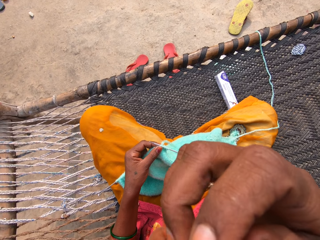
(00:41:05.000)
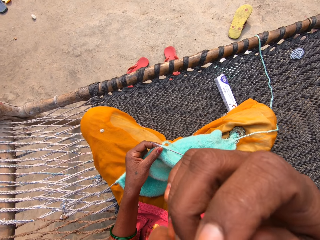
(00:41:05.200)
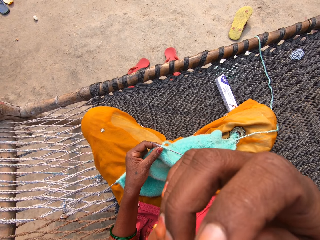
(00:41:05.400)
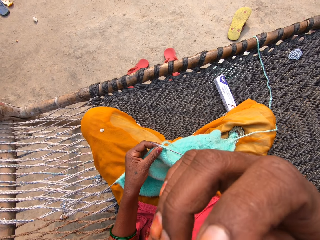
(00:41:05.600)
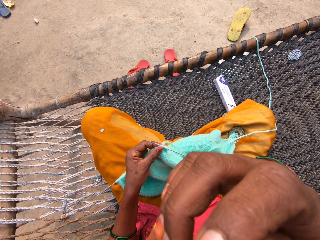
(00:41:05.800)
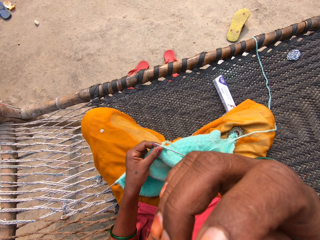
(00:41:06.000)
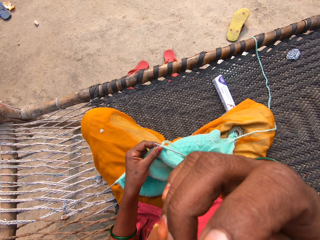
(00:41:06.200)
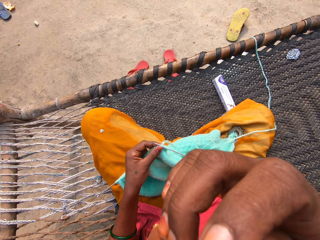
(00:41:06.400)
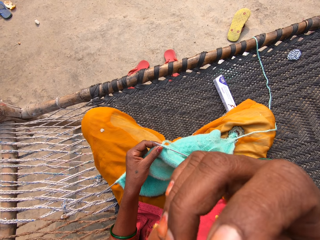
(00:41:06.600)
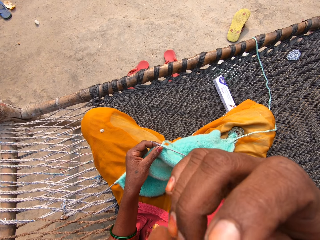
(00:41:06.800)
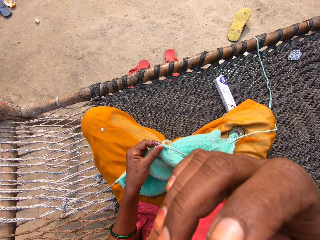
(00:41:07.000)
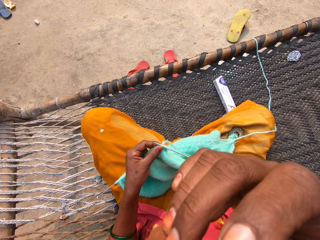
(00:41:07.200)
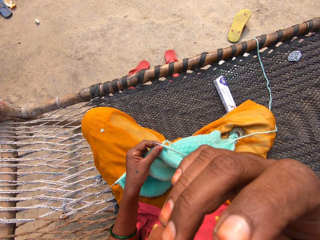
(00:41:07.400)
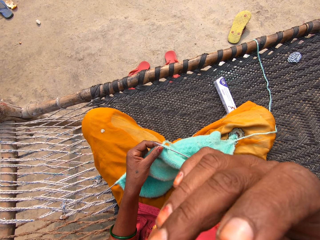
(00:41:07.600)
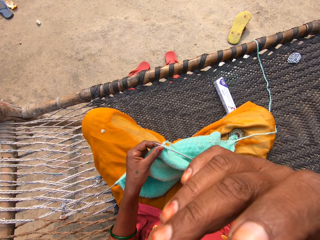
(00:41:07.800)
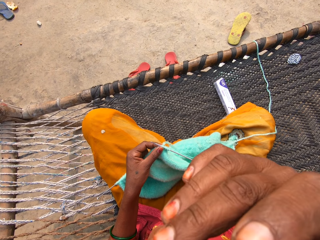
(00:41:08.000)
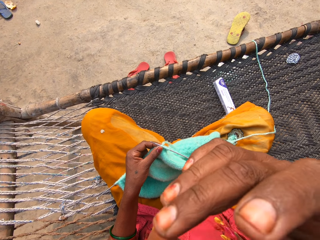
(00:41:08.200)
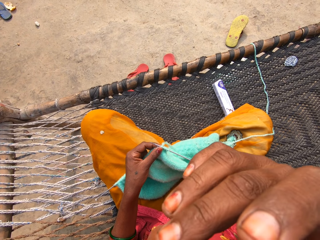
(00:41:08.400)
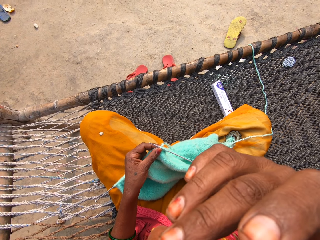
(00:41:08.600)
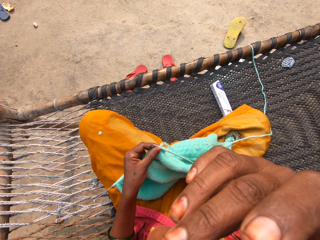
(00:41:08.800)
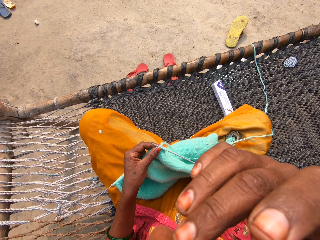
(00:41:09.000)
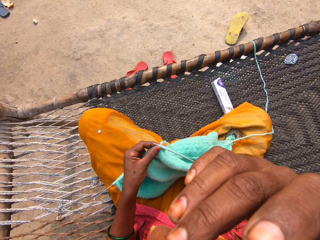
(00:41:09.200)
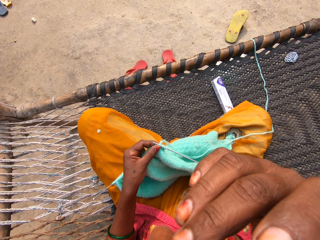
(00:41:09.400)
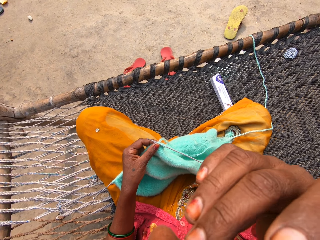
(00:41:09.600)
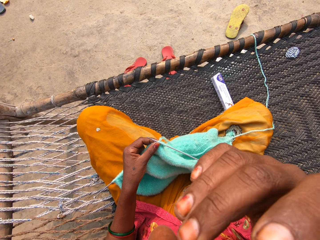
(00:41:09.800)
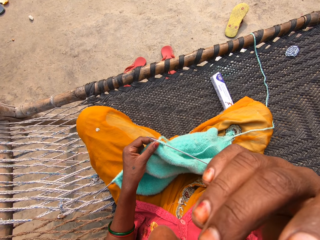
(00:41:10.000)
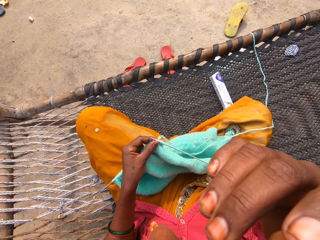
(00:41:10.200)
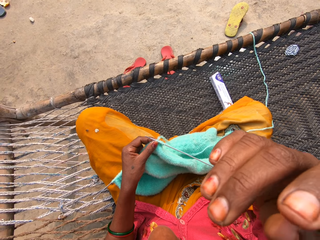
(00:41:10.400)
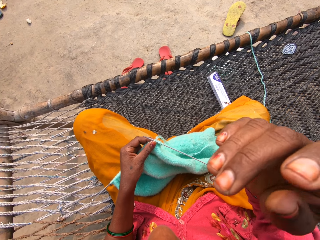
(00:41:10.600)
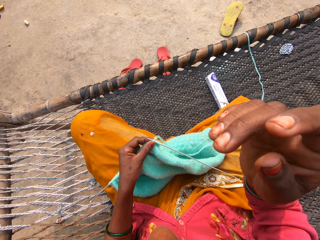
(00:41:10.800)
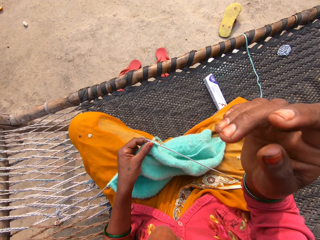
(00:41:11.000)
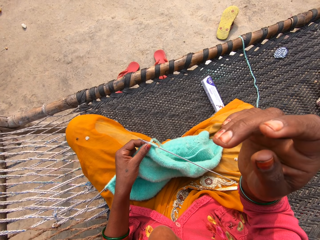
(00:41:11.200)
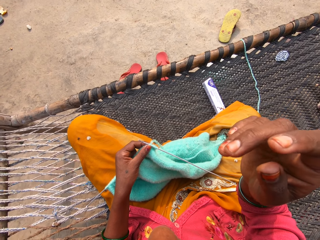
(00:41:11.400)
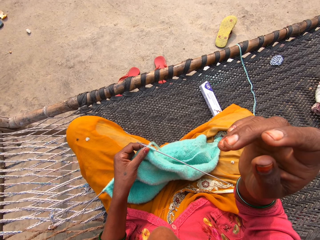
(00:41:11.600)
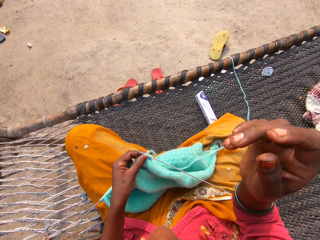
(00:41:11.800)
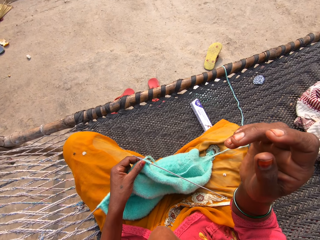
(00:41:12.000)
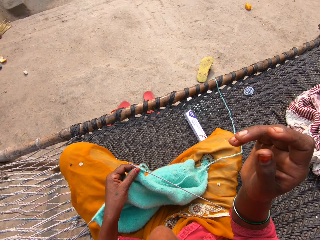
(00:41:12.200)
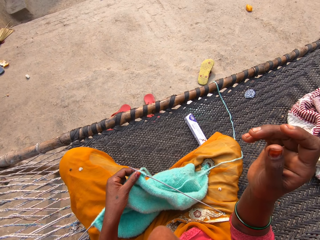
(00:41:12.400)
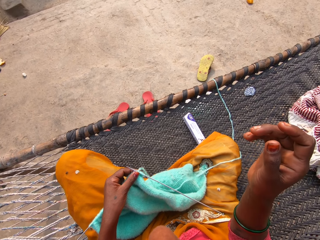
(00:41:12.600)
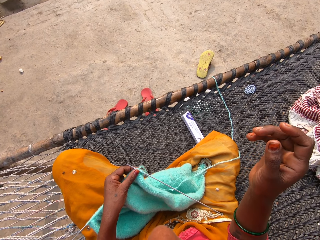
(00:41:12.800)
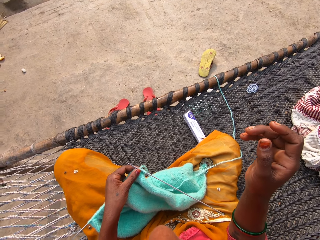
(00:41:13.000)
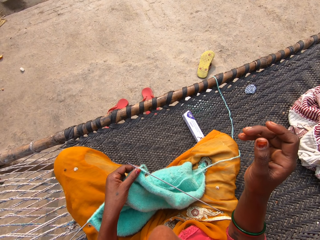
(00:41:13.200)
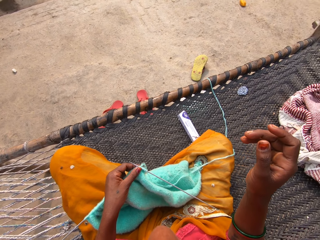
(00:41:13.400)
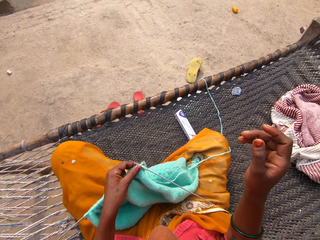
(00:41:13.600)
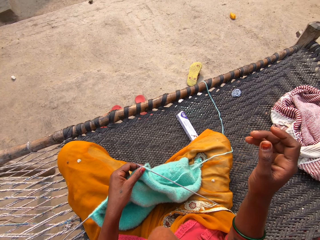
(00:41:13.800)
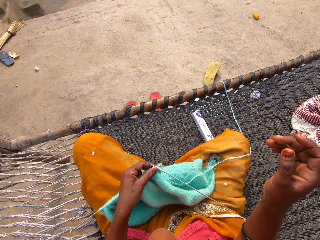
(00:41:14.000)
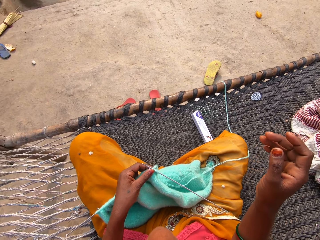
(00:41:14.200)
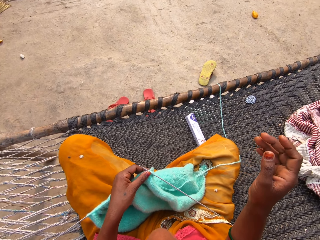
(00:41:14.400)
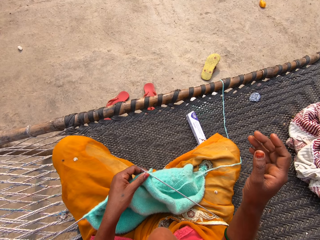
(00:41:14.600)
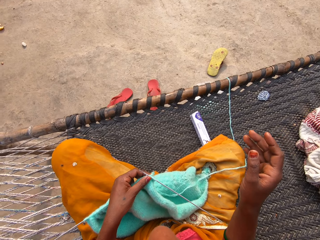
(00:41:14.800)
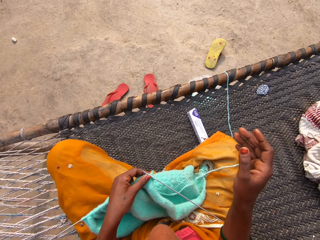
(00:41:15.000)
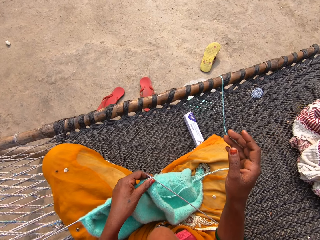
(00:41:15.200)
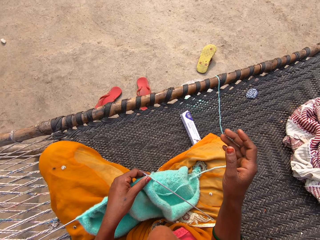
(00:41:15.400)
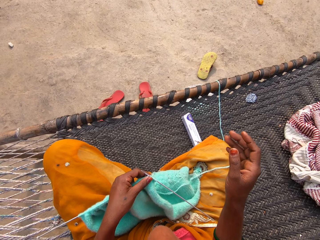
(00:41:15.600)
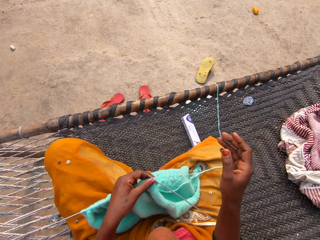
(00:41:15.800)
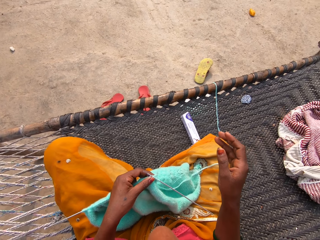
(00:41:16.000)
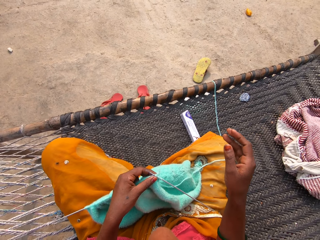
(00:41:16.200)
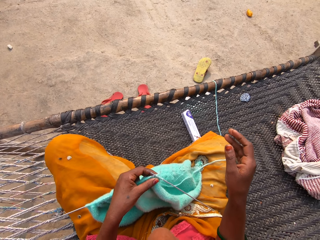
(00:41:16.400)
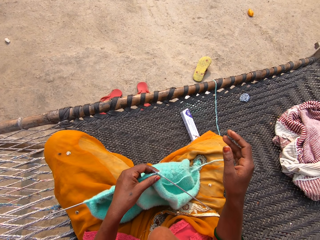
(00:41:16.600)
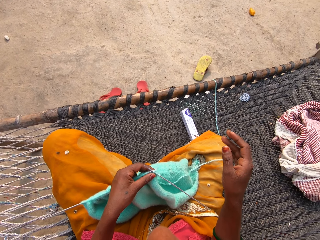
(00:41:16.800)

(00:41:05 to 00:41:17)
The camera wearer touches her face with her right hand. She looks around the compound.

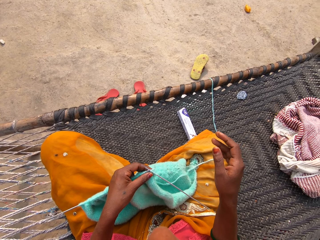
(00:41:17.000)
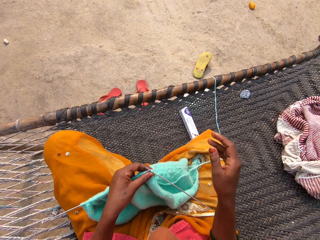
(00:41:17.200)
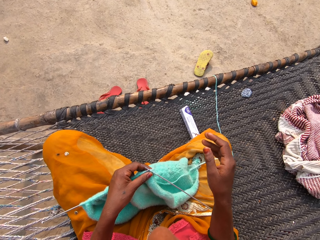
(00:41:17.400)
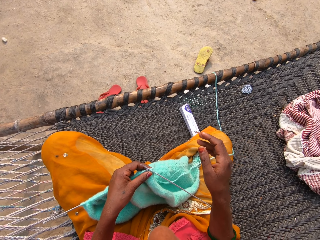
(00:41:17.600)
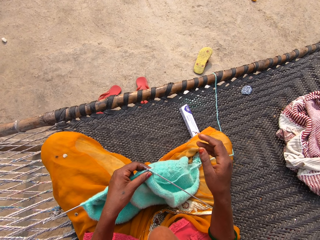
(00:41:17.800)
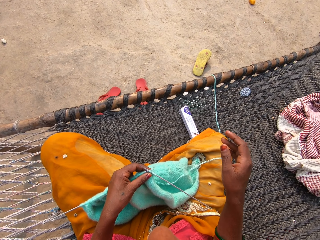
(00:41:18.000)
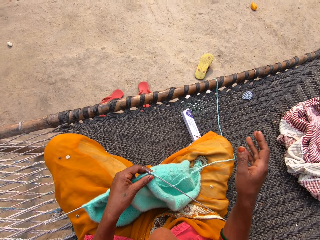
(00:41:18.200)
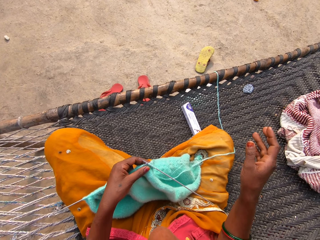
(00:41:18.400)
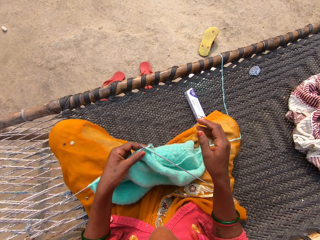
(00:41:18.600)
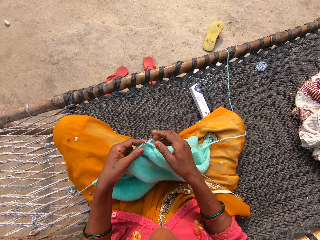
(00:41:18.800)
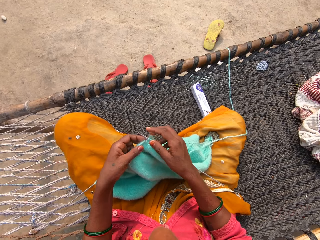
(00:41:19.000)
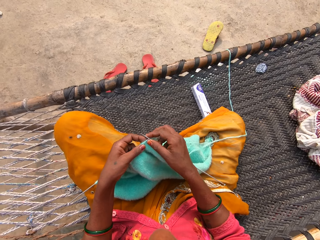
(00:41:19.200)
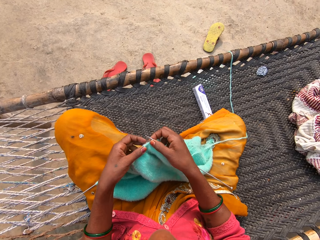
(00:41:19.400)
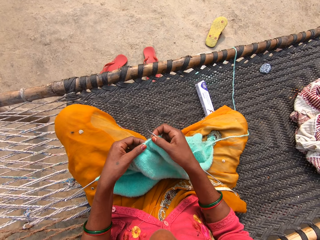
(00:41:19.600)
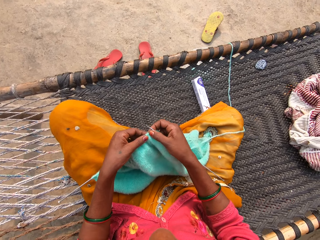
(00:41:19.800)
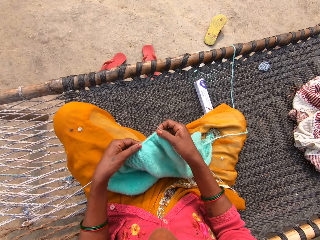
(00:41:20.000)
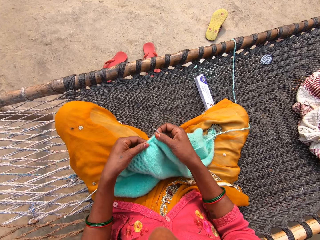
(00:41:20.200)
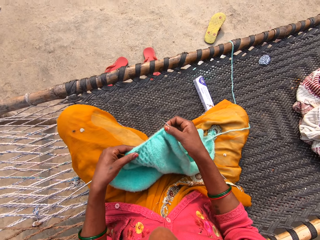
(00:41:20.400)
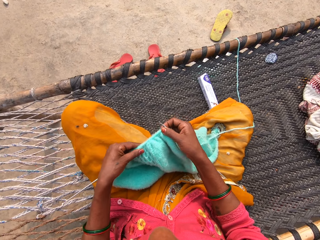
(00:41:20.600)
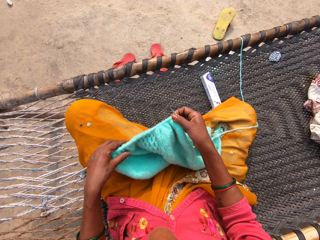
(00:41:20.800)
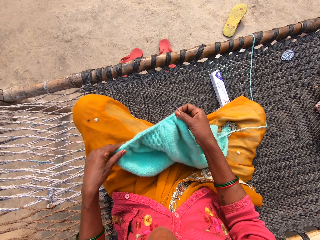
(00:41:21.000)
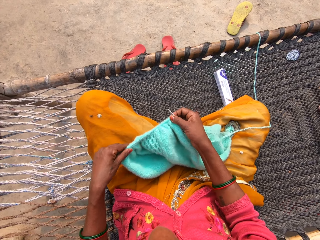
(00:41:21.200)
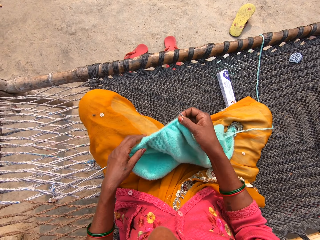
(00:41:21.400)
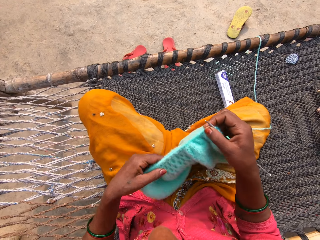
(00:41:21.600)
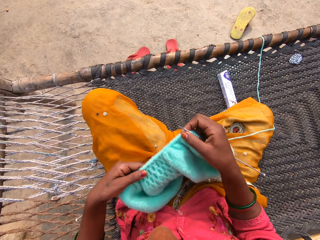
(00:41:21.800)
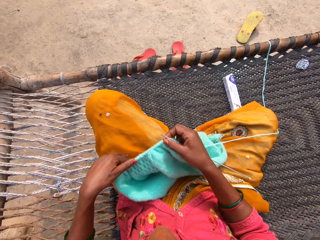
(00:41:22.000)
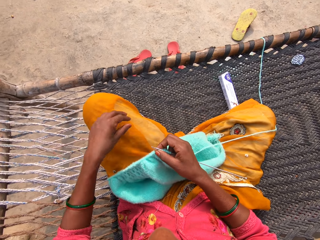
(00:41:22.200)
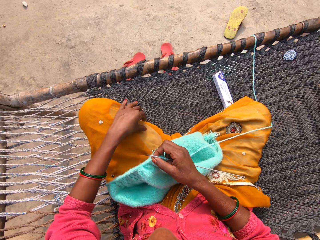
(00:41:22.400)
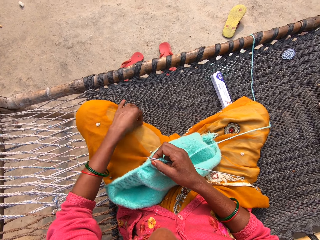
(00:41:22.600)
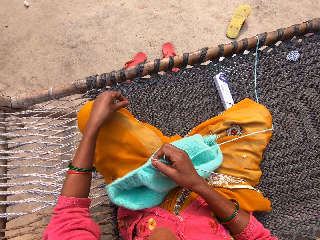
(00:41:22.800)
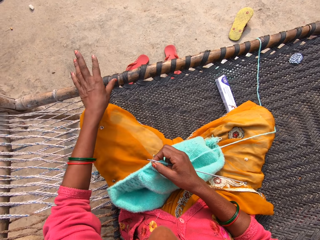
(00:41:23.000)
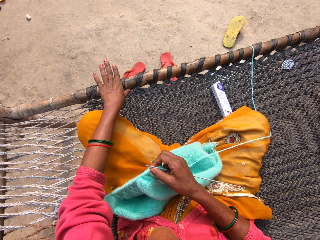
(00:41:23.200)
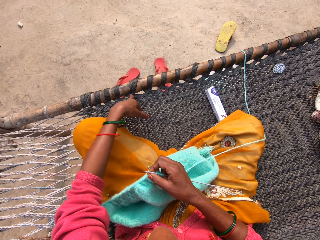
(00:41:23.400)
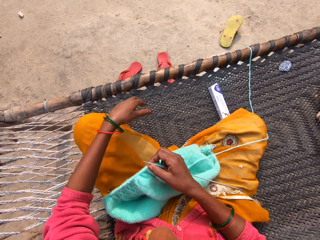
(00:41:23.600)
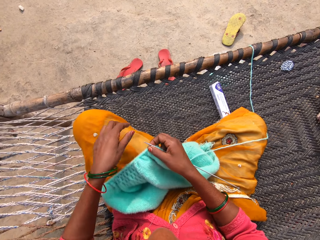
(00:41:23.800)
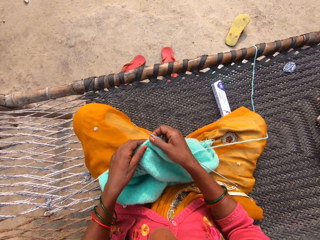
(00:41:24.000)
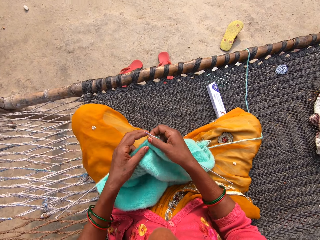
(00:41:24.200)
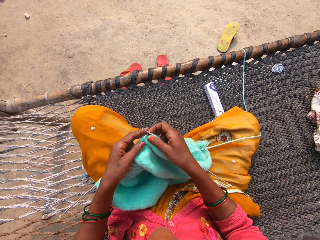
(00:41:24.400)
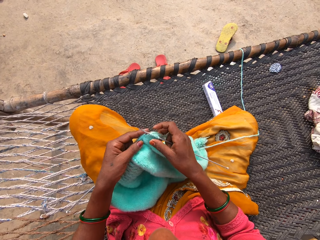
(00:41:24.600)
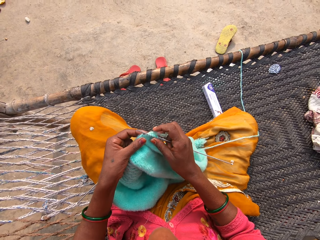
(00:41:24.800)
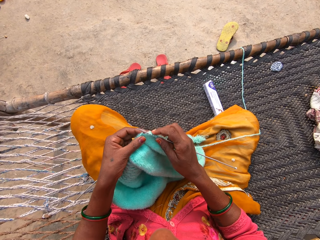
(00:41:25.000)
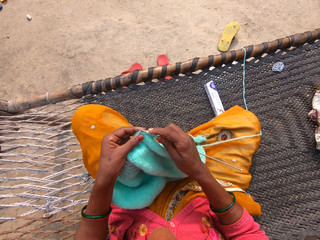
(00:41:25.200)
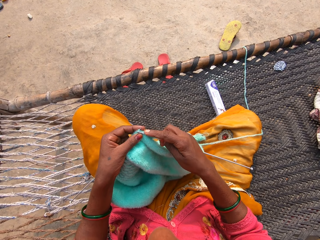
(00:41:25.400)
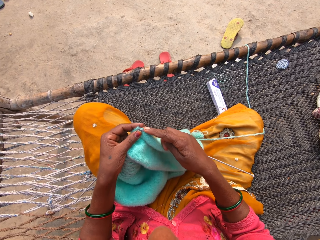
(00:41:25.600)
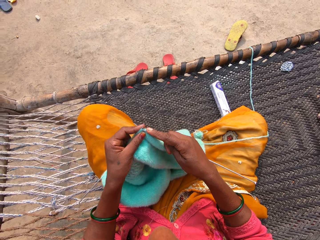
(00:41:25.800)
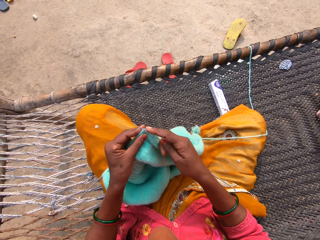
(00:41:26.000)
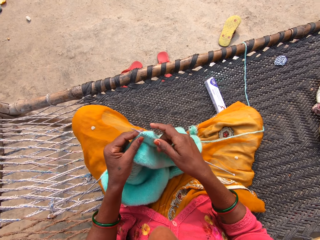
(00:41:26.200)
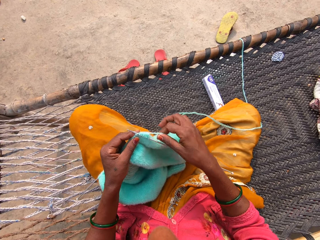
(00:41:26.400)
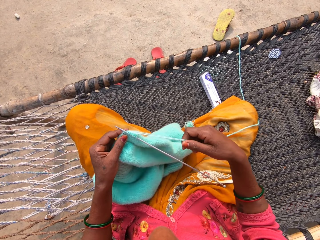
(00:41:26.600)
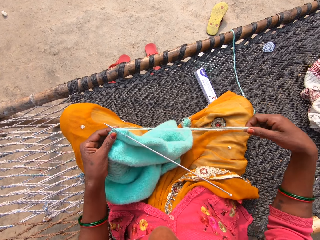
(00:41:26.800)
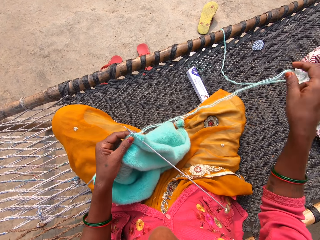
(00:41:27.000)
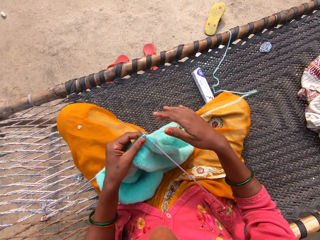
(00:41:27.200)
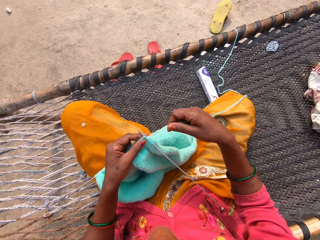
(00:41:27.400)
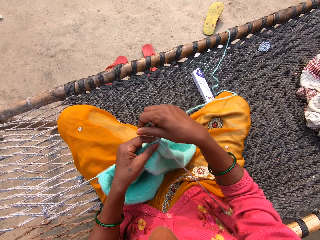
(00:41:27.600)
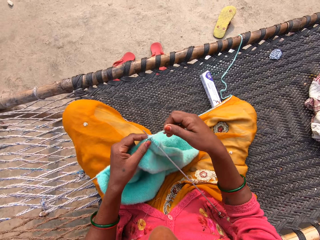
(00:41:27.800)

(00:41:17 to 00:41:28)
The camera wearer holds the garment. She pulls the garment on the knitting needle. She adjusts the yarn on the left knitting pin. She holds the knitting pins and yarn with her right hand. She picks up a piece of dirt from her left leg with her left hand. She throws the piece of dirt on the floor. She removes something. She holds the garment. She knits the garment with two knitting pins and yarn on the rattan mat. She holds the knitting pins and yarn with her left hand. She adjusts the unknitted yarn with her right hand. She pulls the thread.
